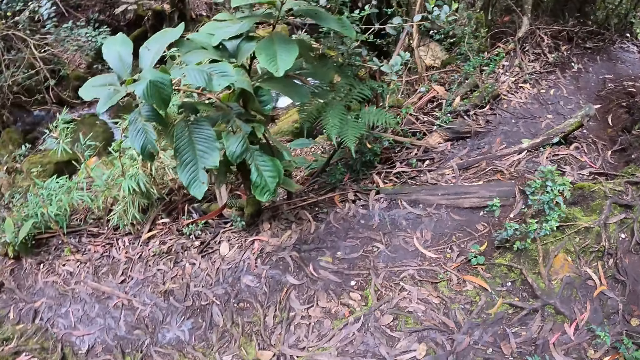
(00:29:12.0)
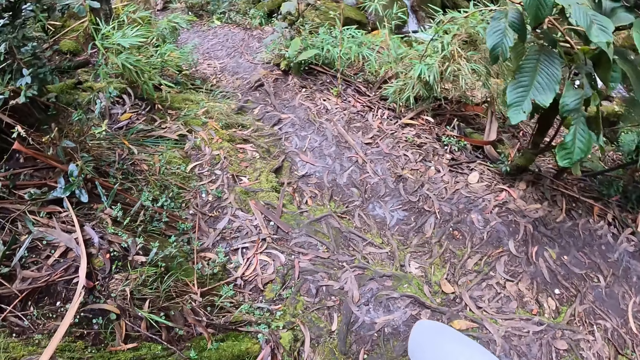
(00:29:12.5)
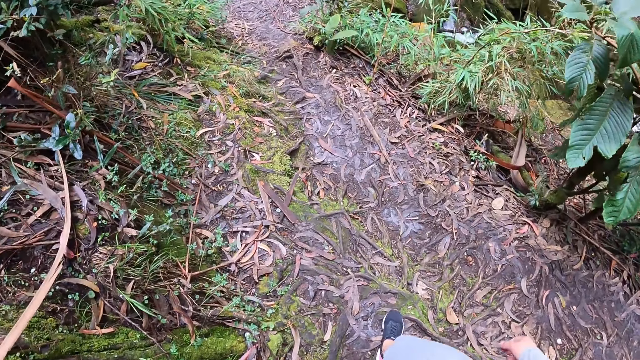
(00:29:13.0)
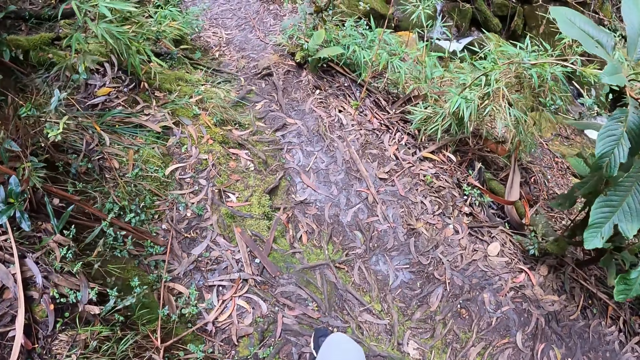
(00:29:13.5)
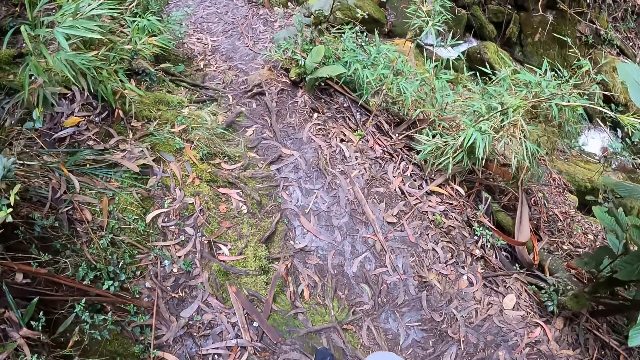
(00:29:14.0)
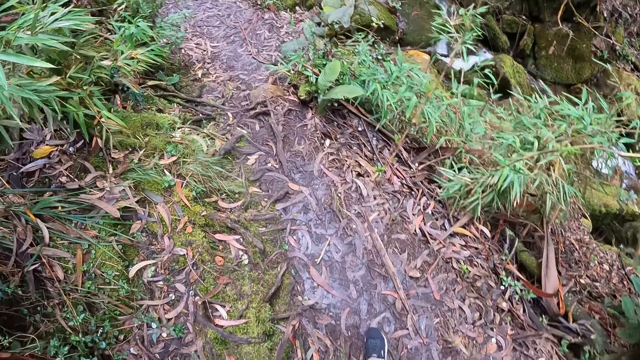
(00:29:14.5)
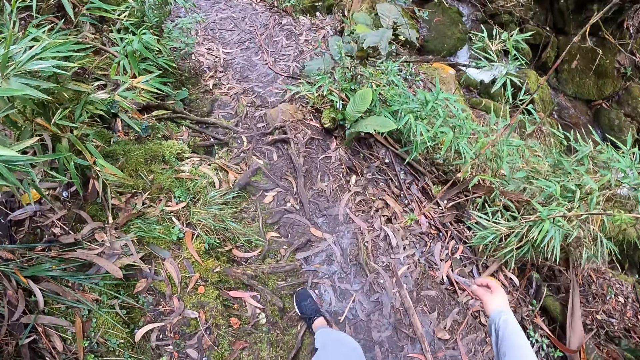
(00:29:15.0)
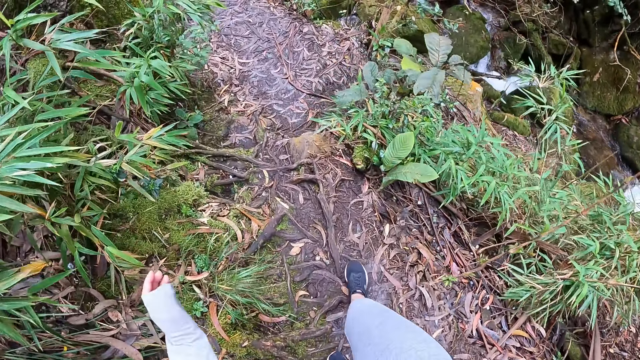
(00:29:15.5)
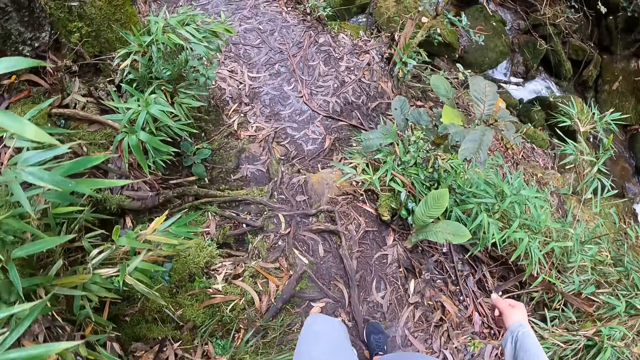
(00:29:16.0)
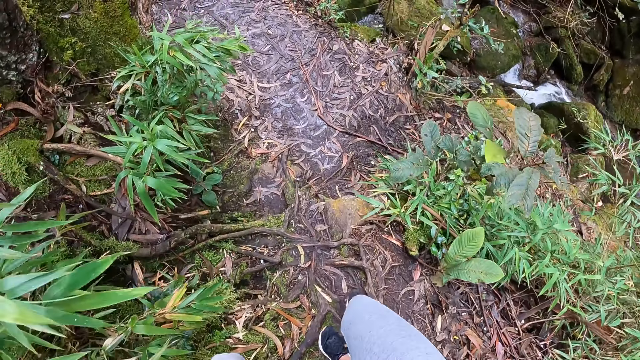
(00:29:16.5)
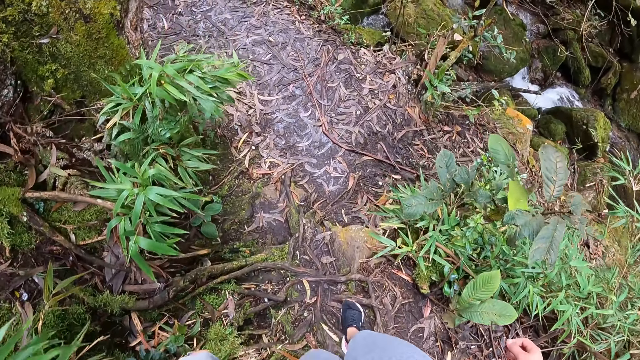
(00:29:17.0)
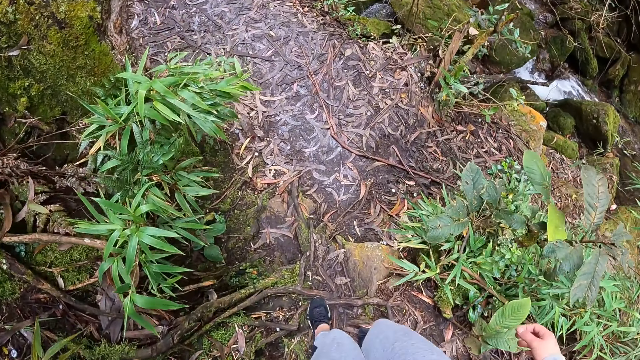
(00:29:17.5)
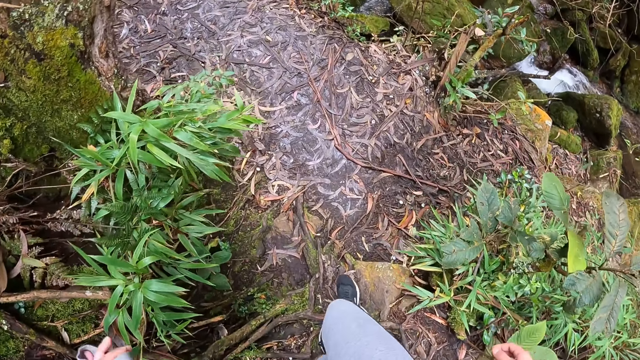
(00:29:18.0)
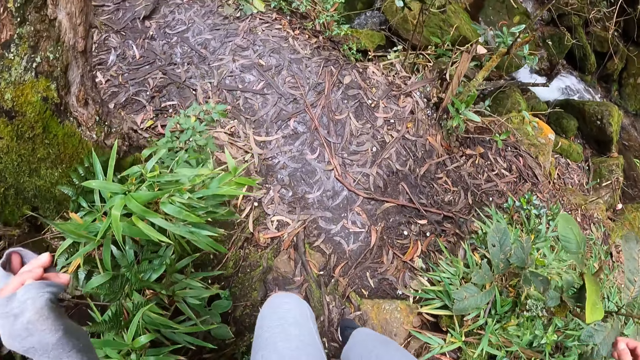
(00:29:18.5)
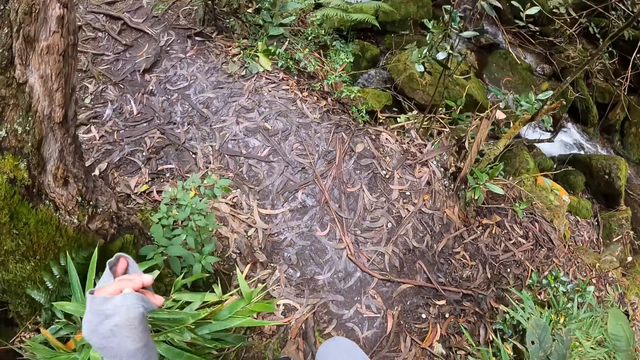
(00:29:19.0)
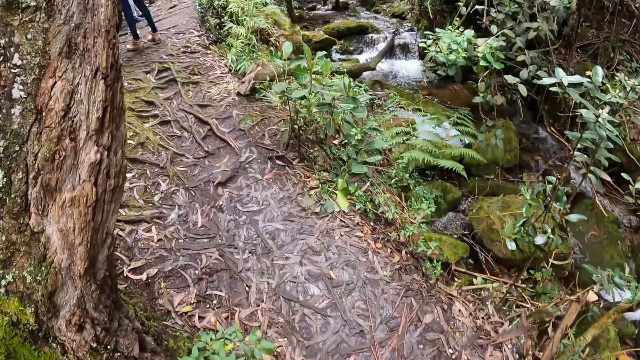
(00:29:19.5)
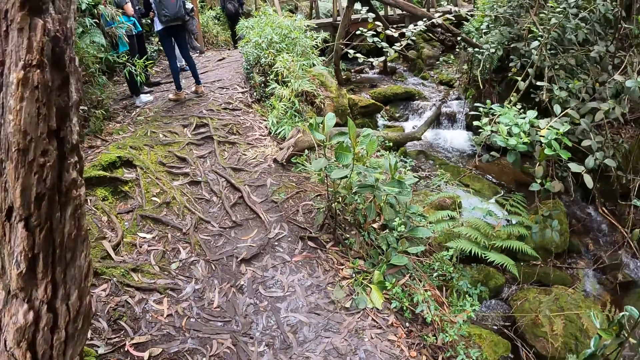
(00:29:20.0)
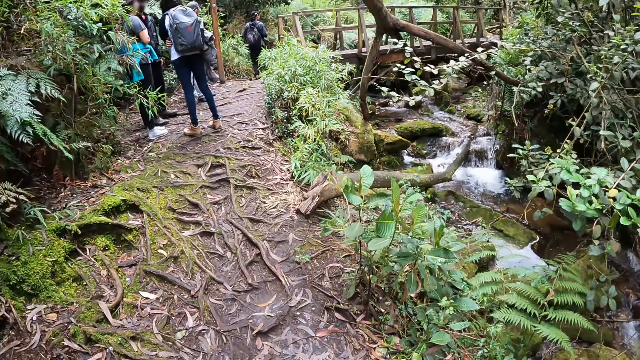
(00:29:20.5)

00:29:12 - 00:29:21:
The camera wearer looks around the area. They turn back and walk up the mountain.

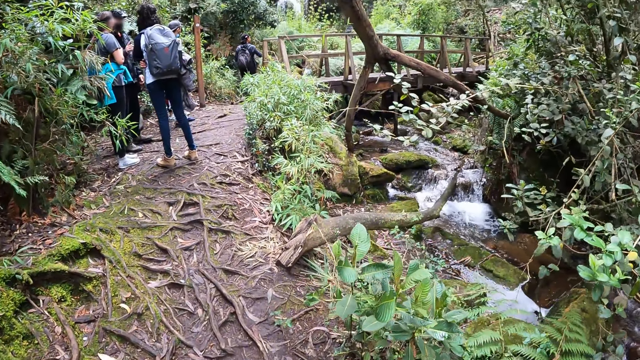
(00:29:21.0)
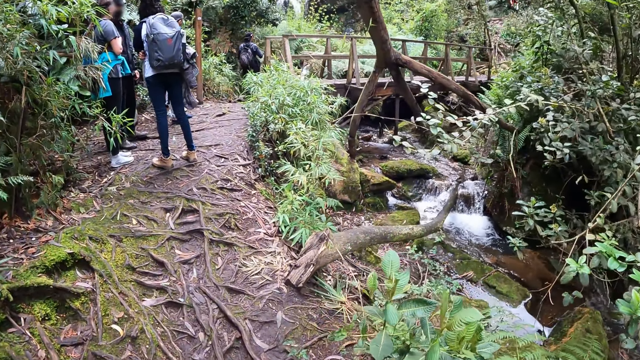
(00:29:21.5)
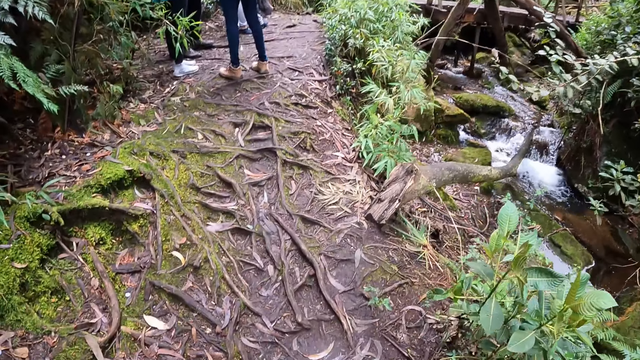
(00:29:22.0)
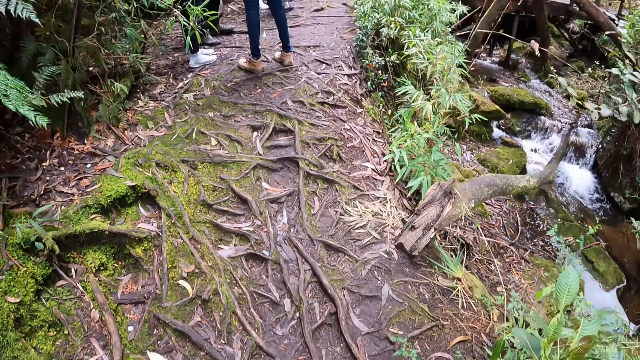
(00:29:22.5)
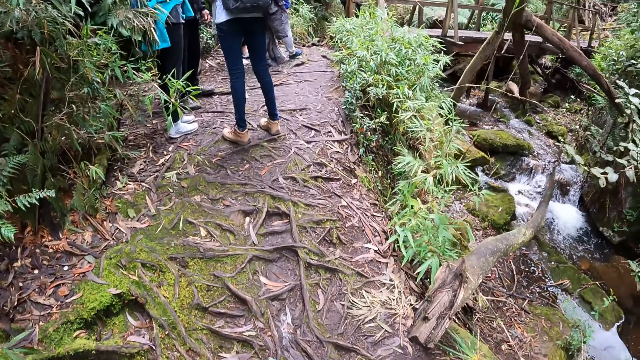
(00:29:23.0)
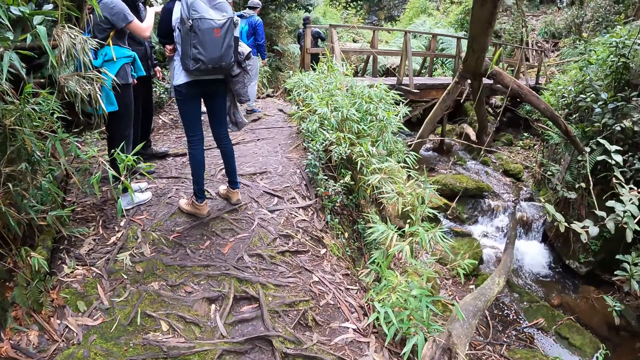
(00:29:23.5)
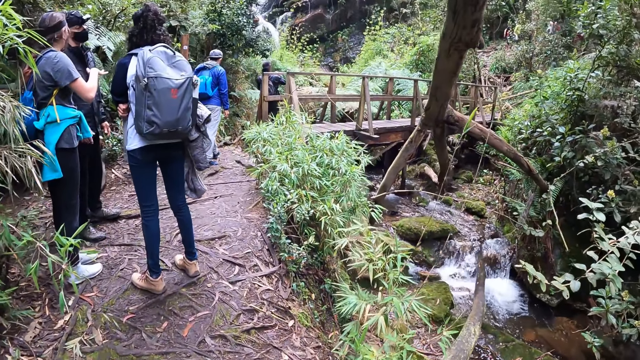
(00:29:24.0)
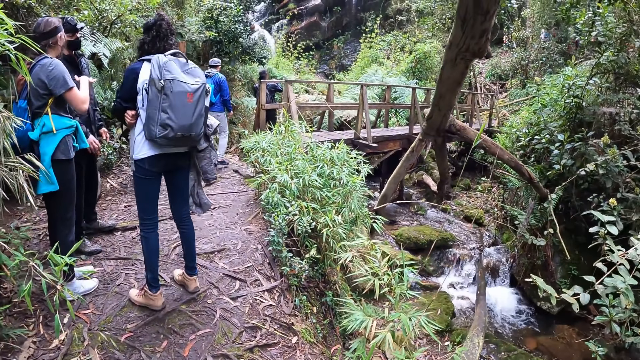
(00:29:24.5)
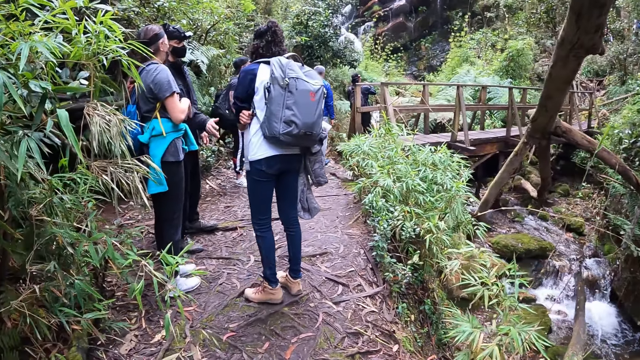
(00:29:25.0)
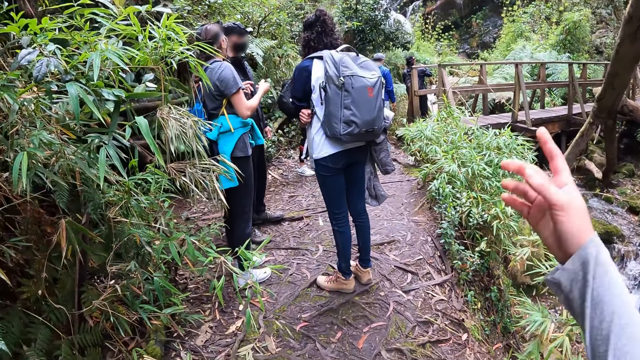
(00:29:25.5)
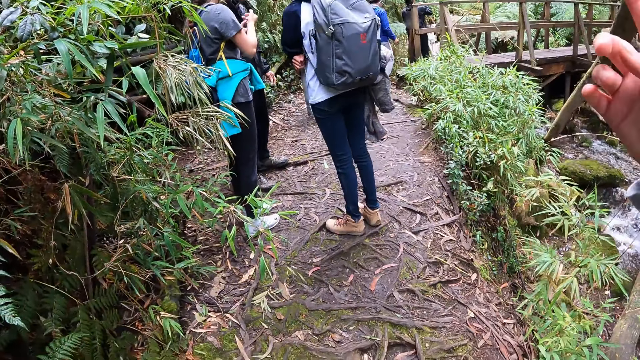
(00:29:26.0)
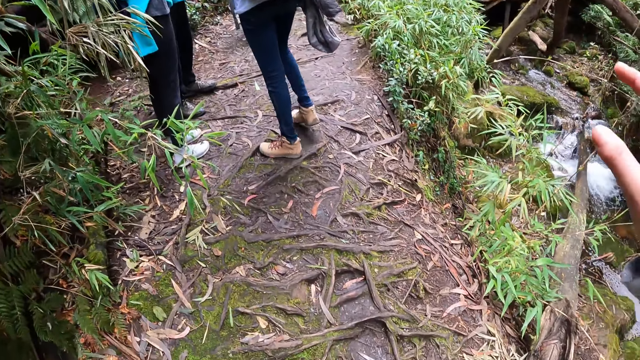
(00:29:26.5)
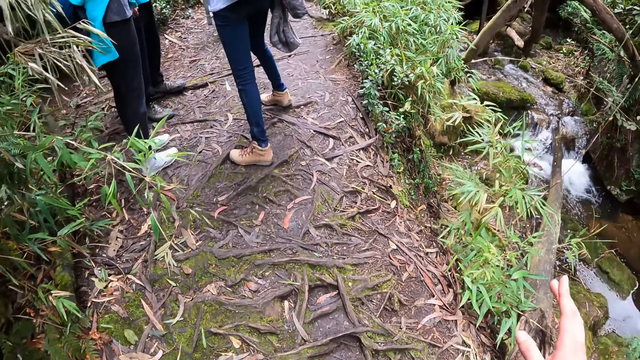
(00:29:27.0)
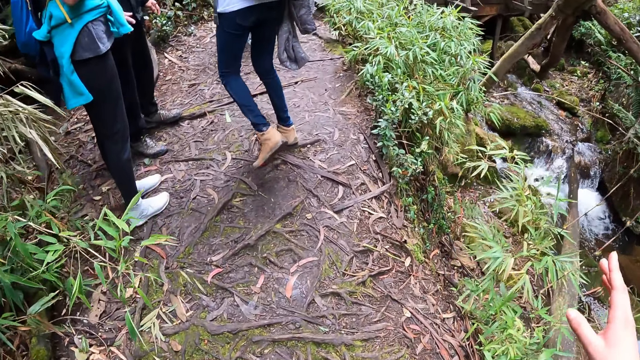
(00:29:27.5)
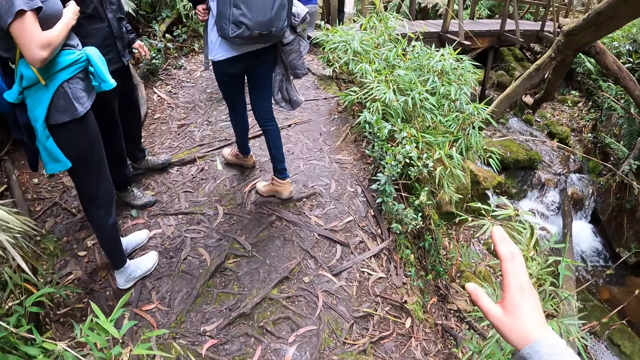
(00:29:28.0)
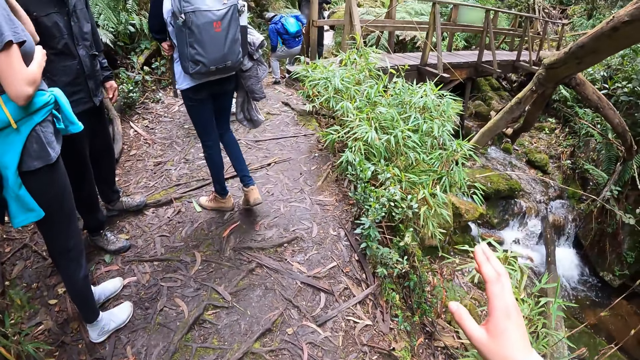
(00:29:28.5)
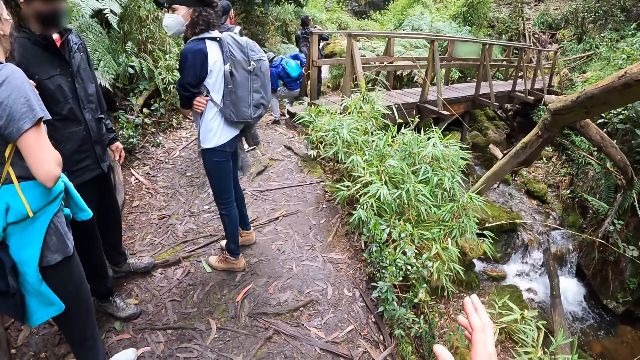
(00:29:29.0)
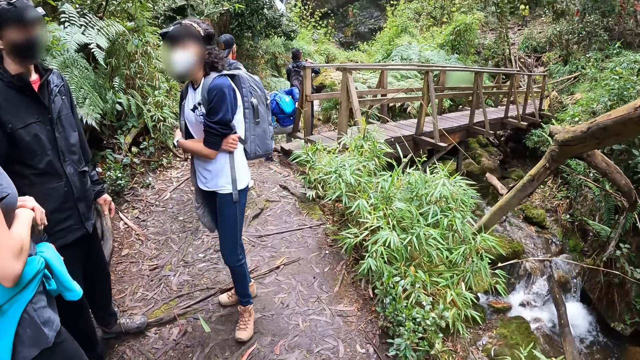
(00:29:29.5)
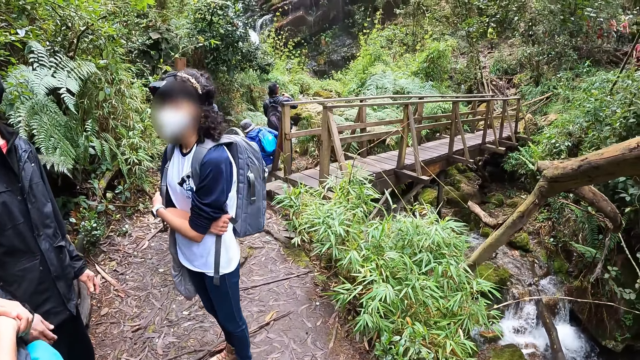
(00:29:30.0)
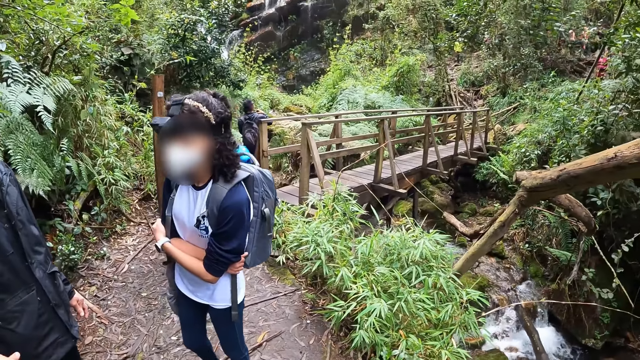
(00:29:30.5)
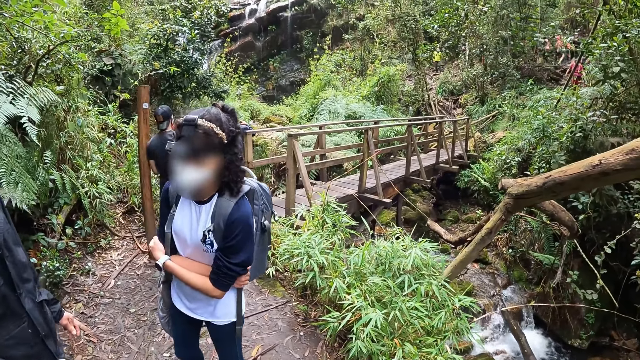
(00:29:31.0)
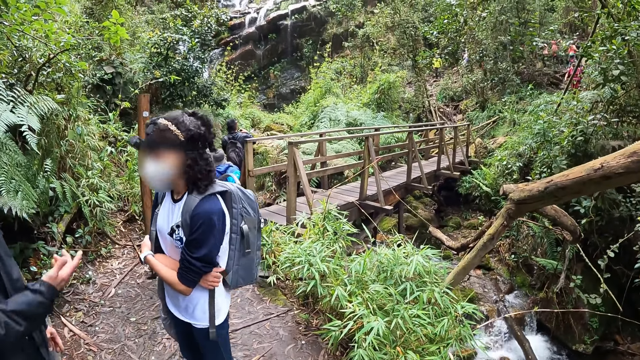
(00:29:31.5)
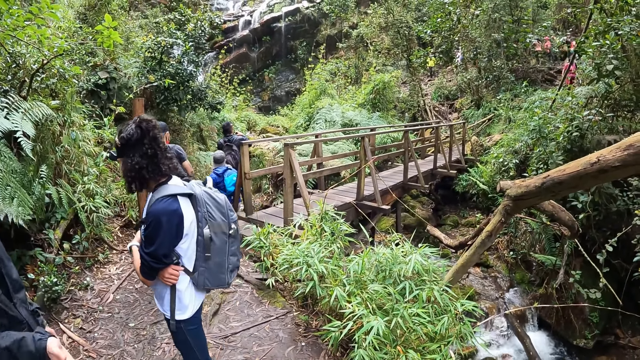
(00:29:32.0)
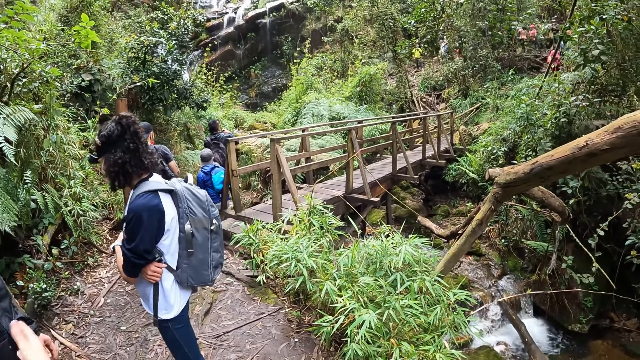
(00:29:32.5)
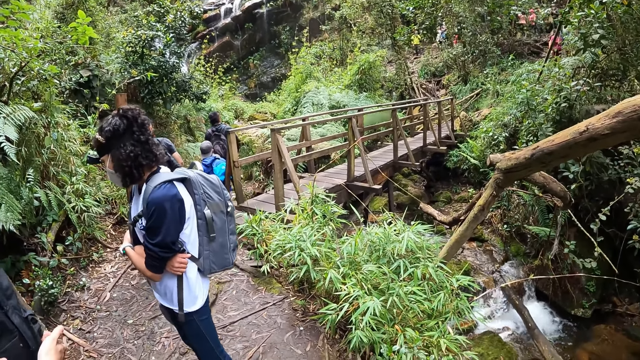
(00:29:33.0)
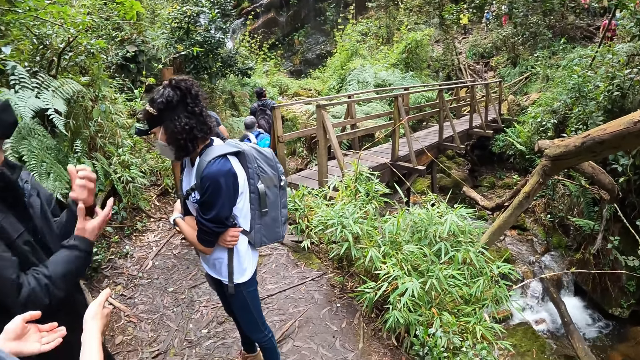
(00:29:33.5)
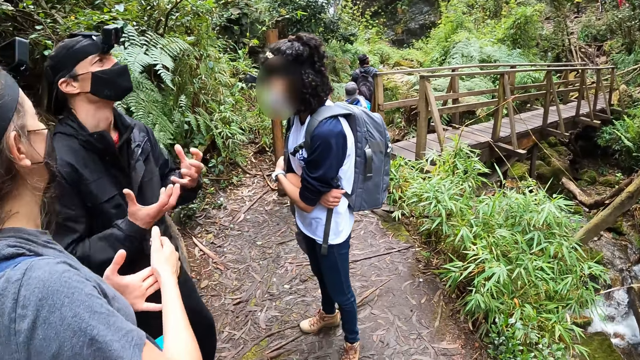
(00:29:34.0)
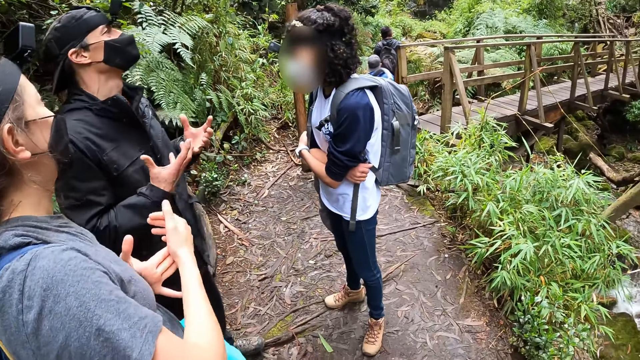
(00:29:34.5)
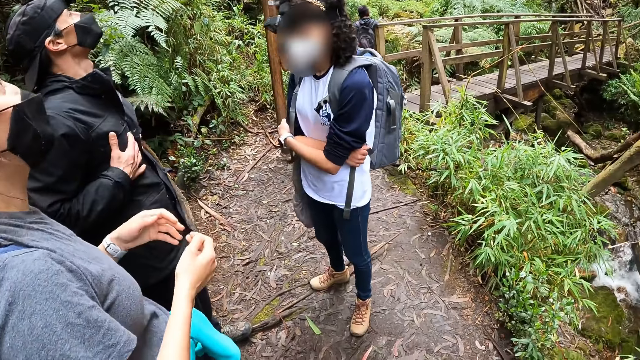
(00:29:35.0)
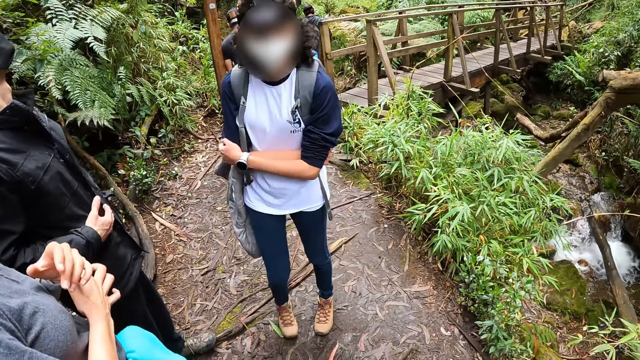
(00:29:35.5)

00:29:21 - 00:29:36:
The man moves his right hand. A woman gesticulates with her right hand. The man gesticulates with his right hand and interacts with the woman. The camera wearer uses a hand gesture. She moves her right hand. Another woman moves to the right. The camera wearer walks in a thicket. She stares around the area. The man gesticulates with both hands.
